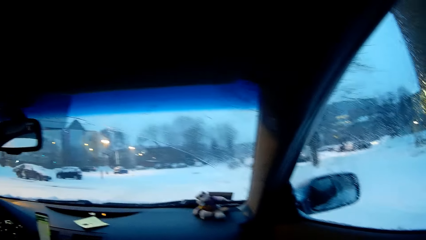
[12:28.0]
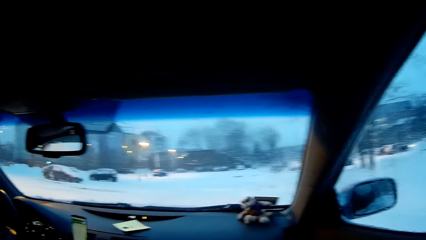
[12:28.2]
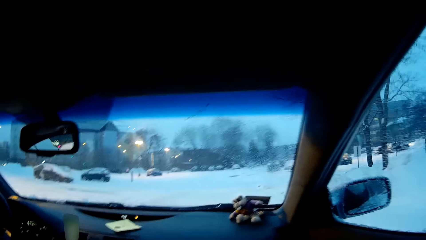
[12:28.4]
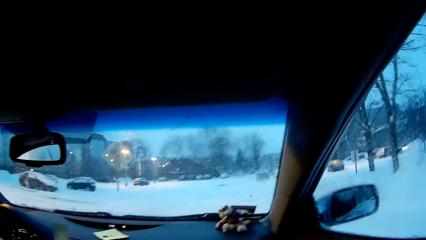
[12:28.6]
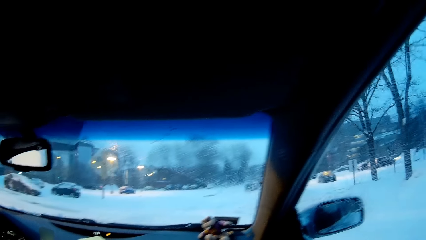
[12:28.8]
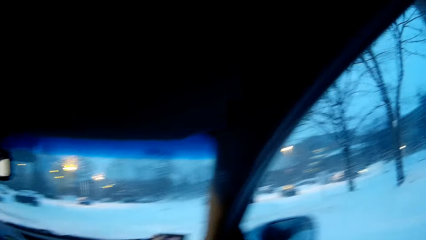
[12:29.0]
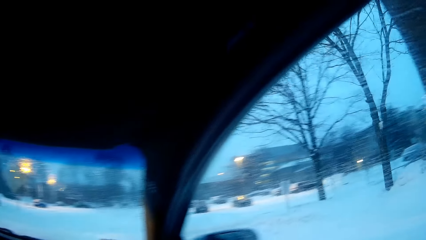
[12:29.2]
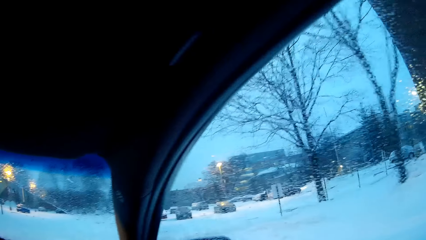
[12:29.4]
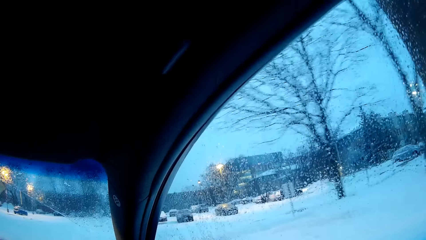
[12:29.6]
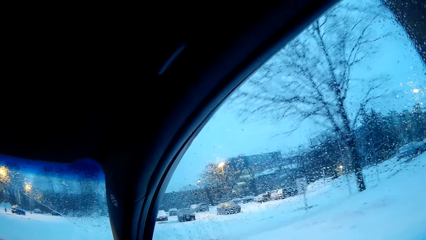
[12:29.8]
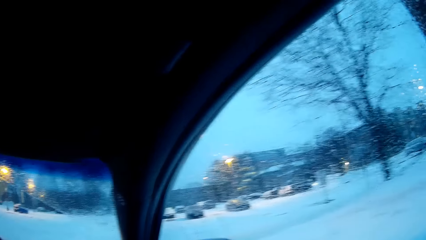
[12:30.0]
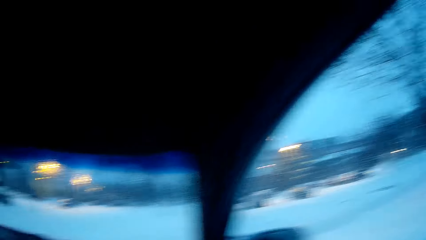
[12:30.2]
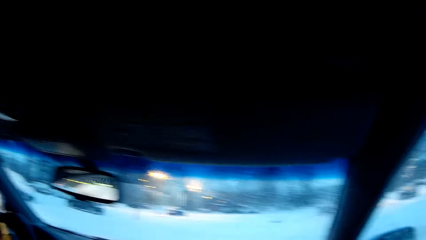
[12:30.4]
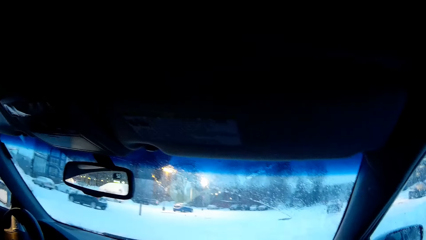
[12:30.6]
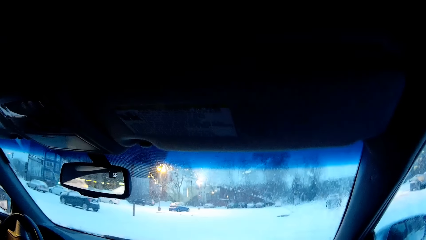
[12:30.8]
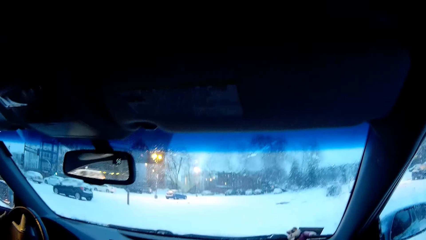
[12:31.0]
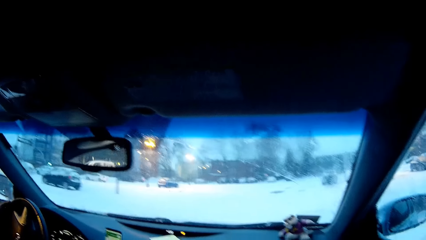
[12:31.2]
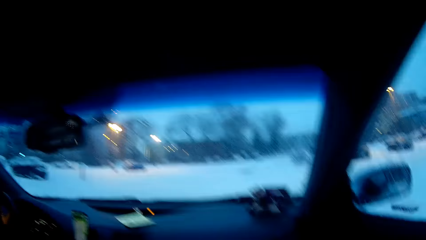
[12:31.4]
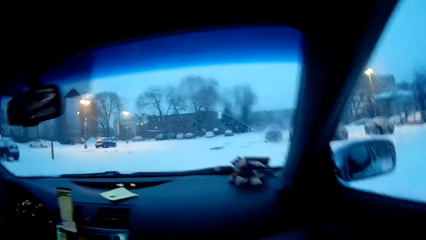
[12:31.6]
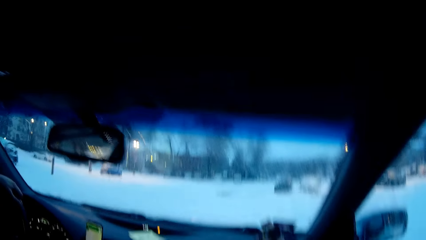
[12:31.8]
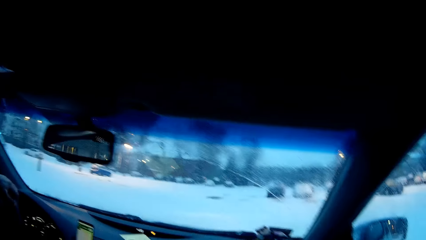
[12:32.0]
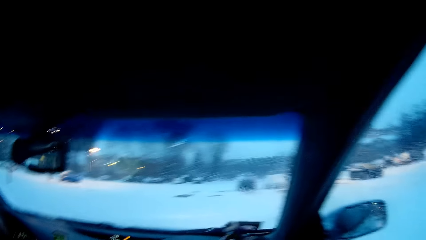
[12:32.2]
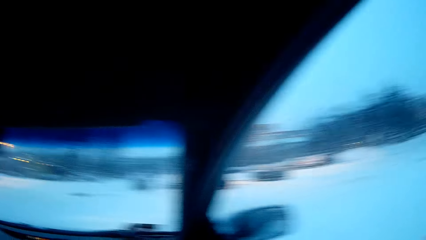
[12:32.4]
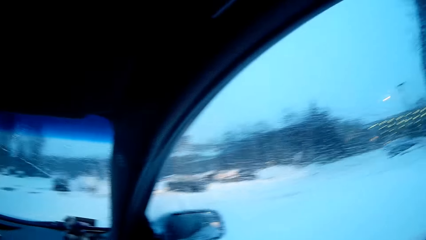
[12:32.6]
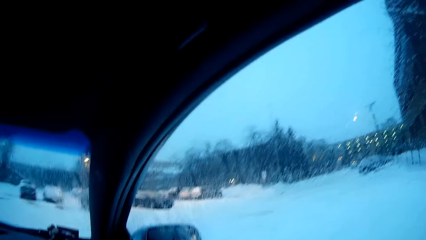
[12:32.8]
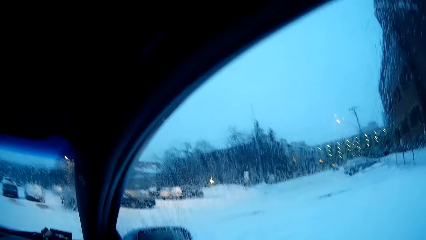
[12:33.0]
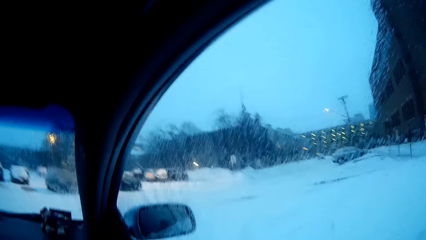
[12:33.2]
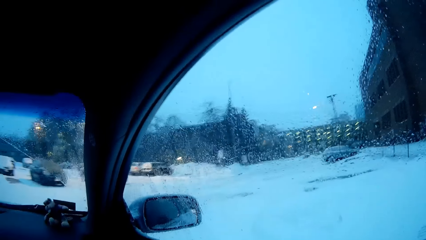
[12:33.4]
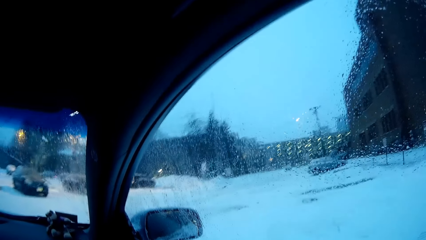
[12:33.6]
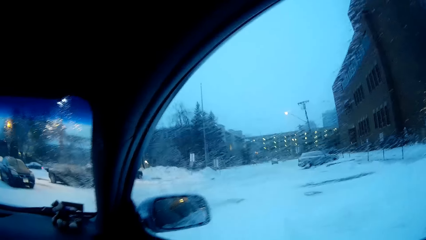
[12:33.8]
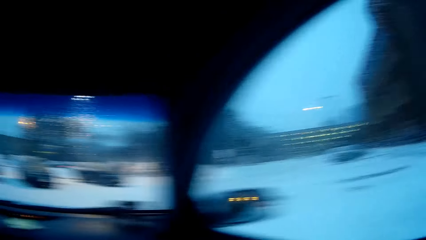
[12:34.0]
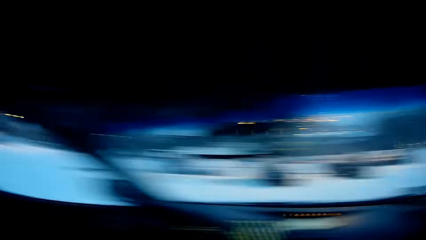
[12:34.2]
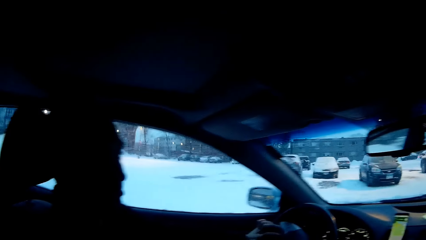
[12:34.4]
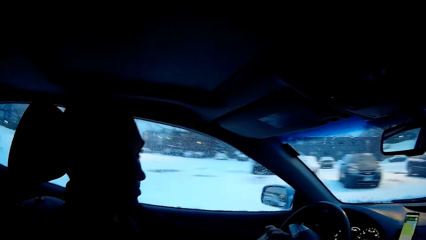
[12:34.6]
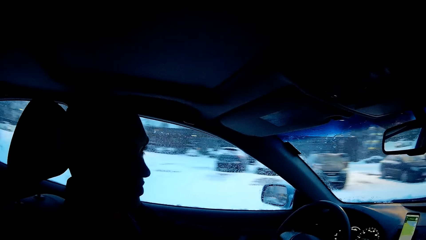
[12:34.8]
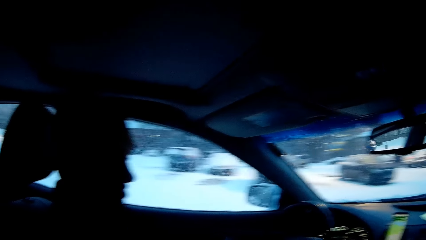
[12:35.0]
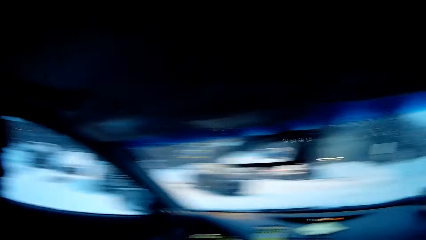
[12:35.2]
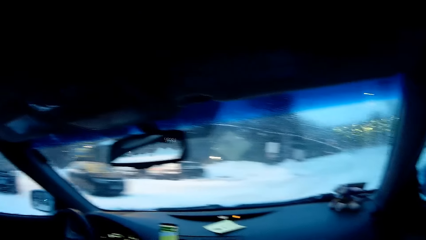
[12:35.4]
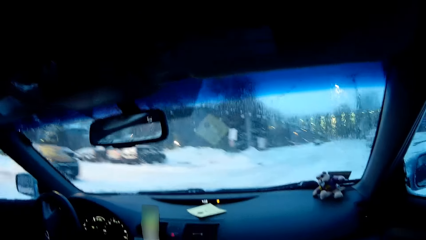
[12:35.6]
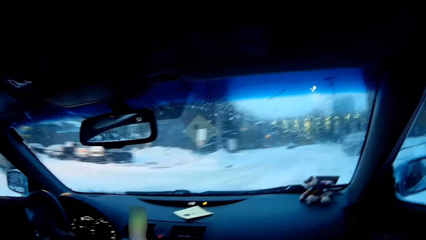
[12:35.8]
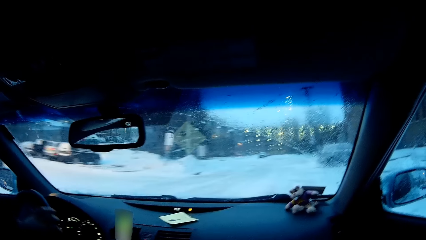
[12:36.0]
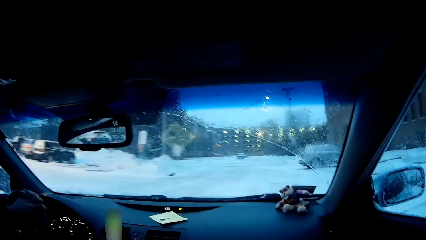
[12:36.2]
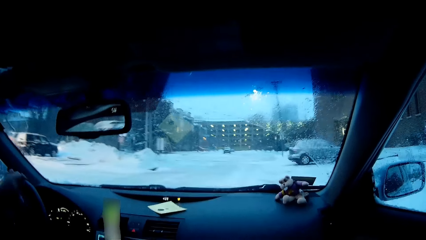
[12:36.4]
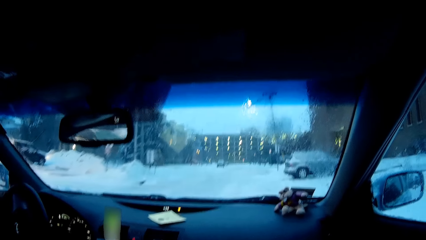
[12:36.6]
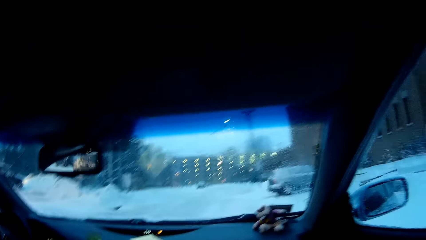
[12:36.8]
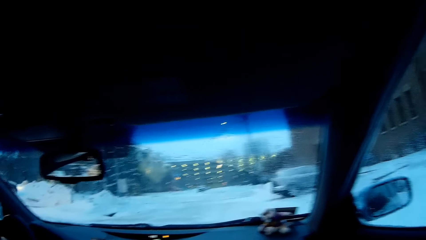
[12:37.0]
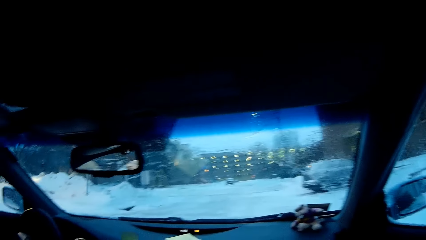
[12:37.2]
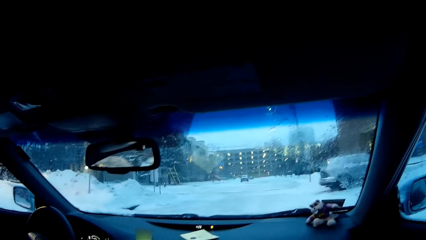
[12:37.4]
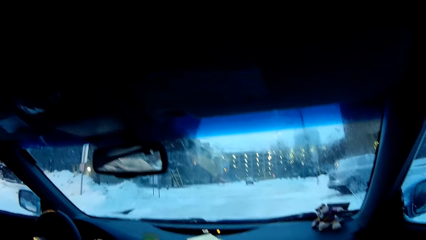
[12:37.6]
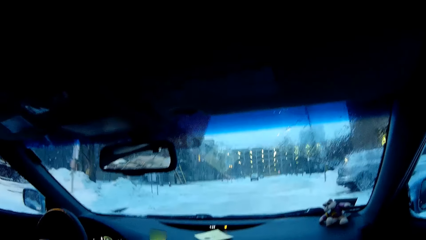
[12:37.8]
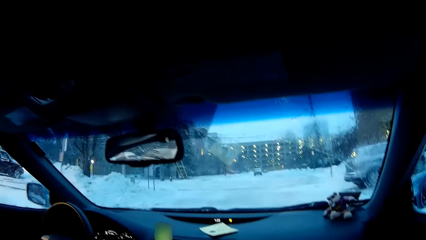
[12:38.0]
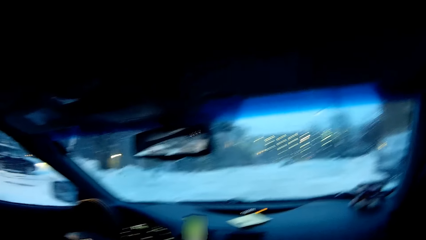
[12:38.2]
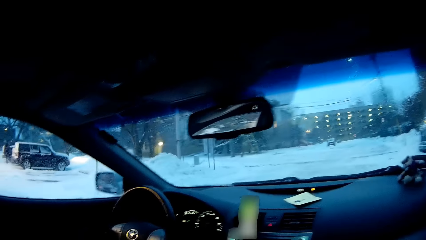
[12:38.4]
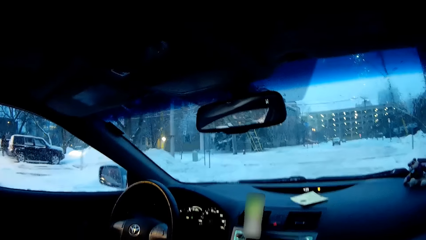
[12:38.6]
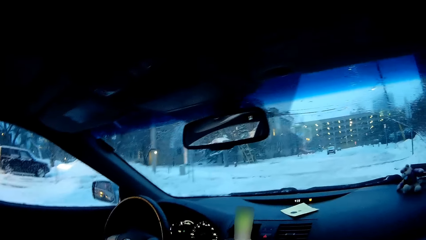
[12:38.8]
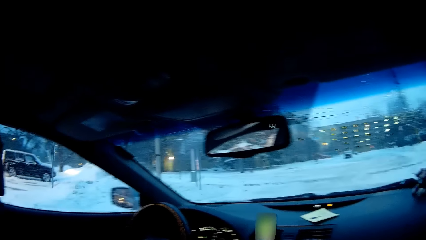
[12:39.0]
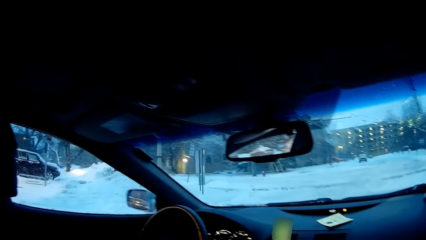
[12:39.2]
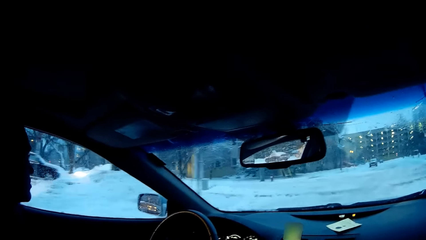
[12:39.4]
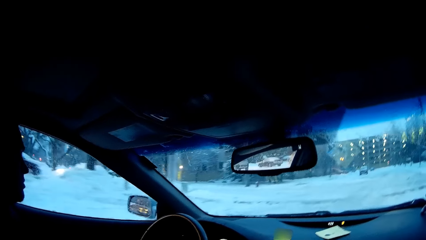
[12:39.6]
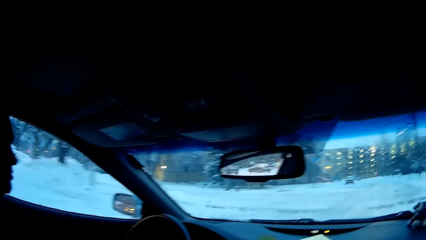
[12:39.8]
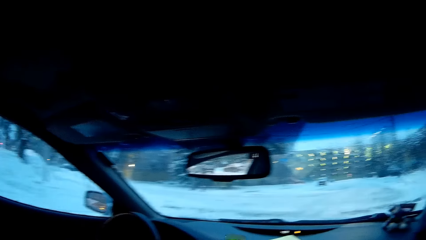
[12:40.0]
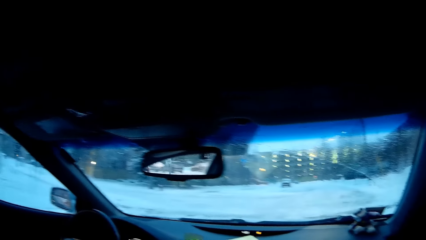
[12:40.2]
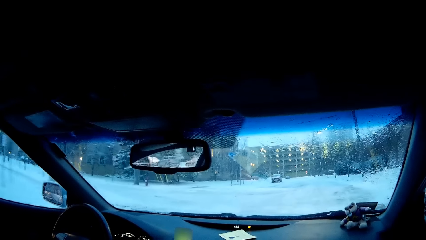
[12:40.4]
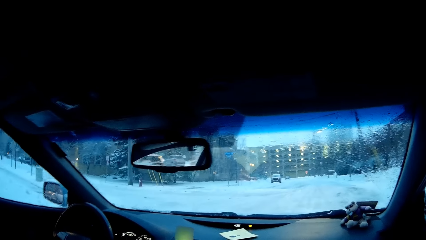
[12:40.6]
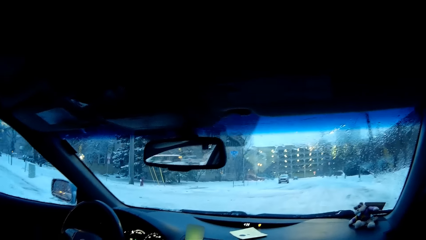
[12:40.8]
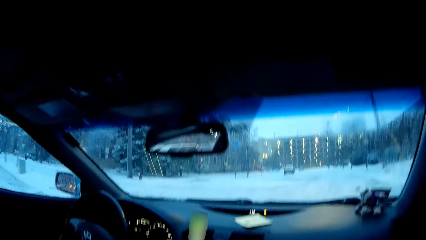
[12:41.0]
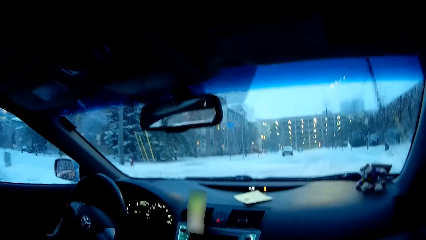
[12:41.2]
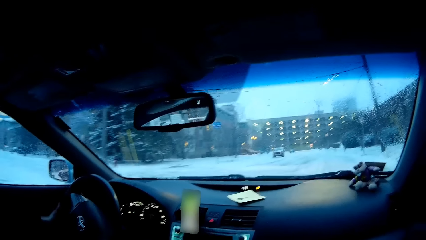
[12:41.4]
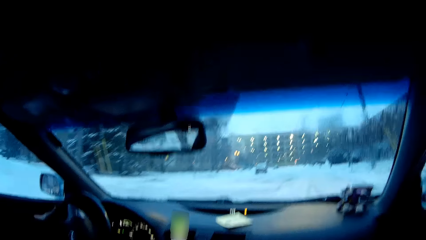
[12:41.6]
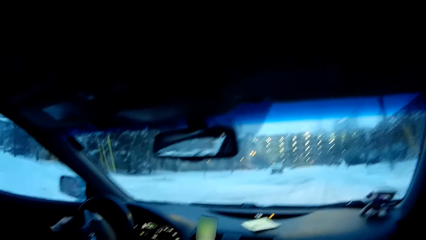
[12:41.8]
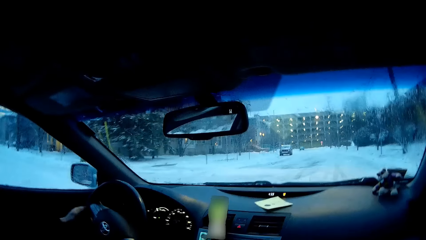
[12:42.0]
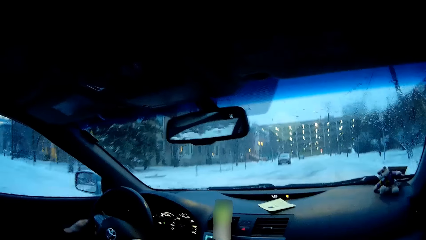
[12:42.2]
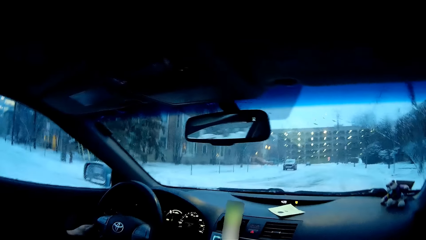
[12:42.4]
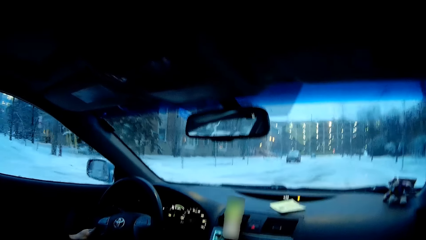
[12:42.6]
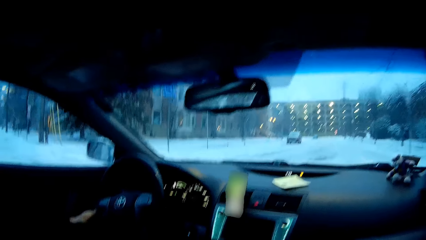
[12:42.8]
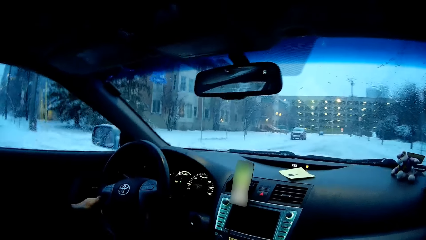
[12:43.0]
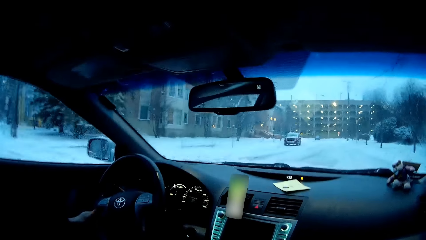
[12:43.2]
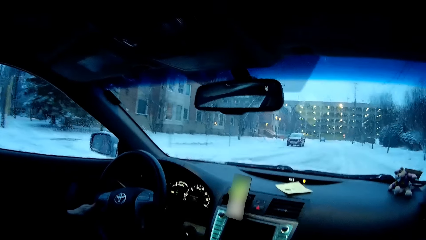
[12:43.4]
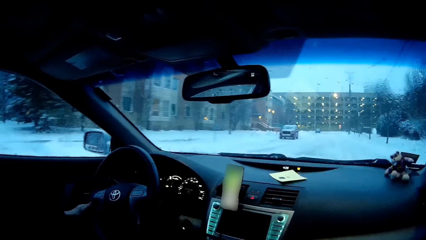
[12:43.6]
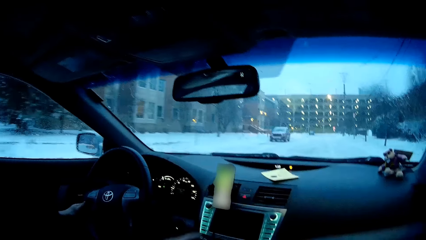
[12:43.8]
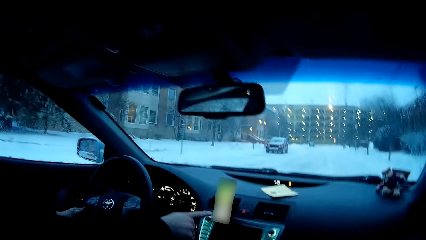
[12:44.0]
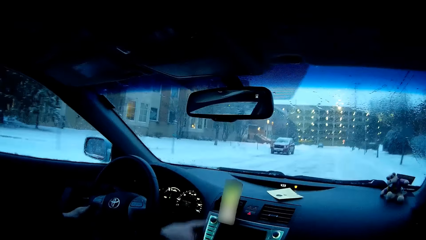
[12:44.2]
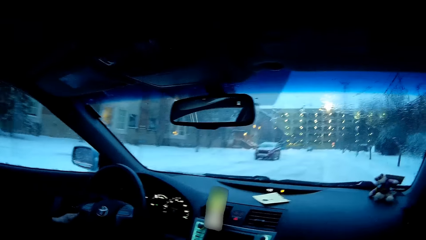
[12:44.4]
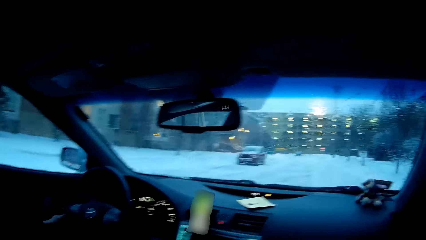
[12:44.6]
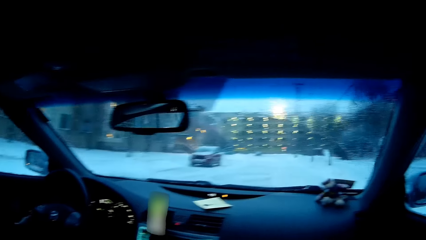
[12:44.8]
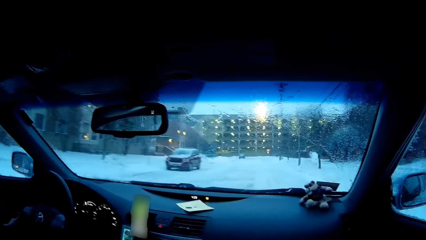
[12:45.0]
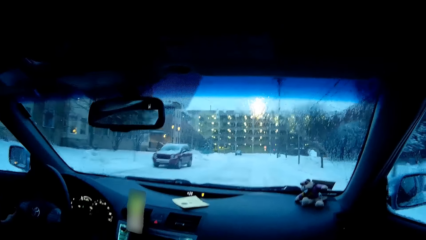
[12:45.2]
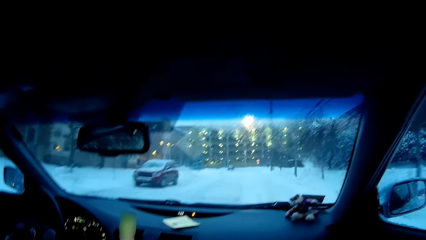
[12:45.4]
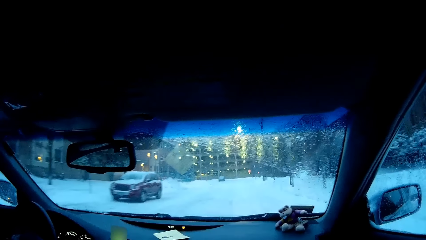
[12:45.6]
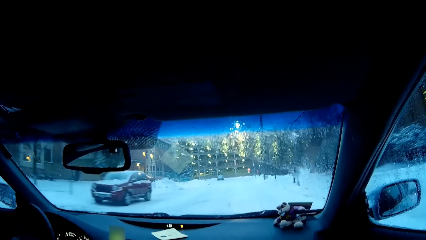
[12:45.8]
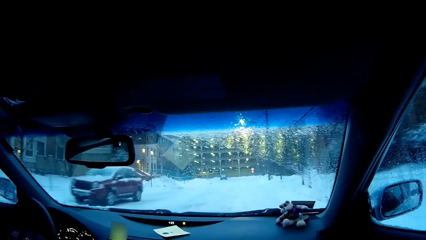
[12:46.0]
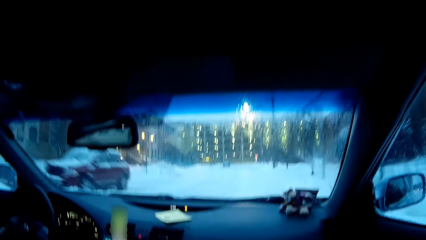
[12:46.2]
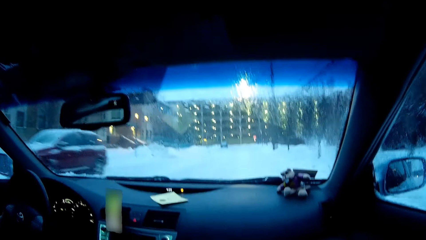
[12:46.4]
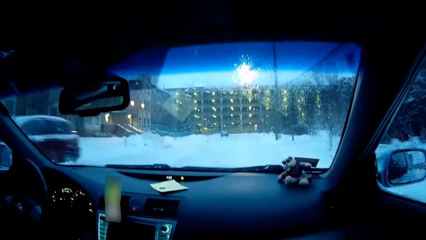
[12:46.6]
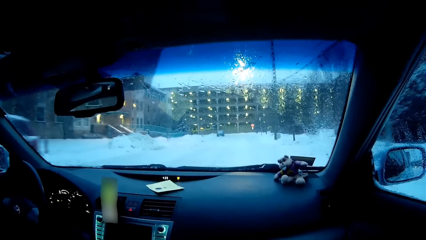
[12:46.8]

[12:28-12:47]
The camera wearer looks around the road. They dialogue with a man. The man drives the car on the road.
